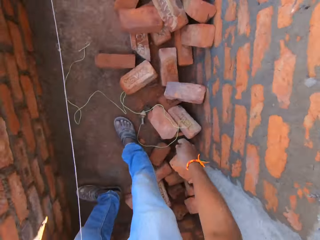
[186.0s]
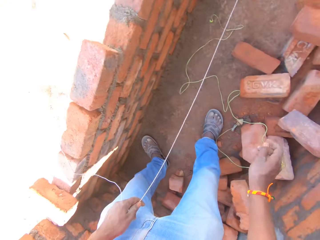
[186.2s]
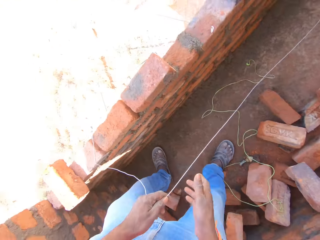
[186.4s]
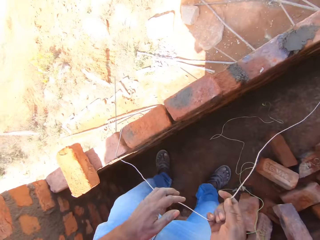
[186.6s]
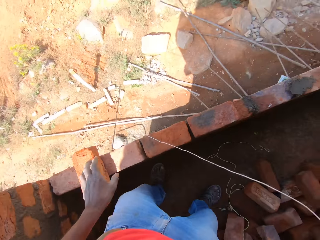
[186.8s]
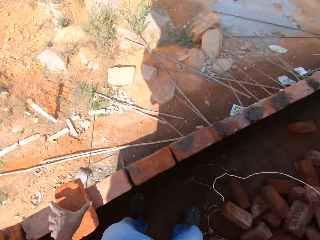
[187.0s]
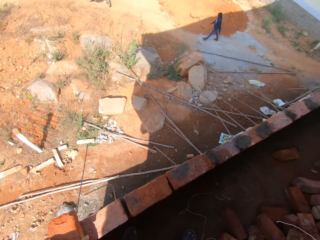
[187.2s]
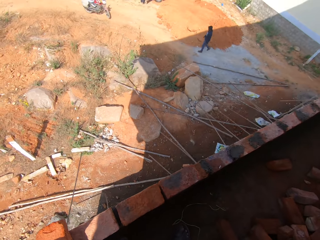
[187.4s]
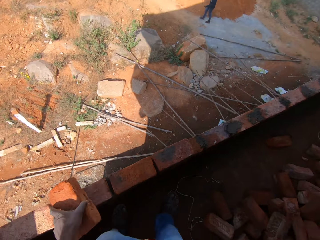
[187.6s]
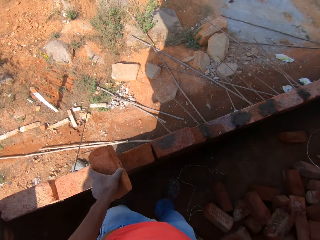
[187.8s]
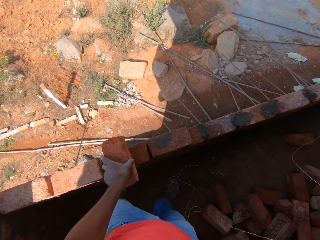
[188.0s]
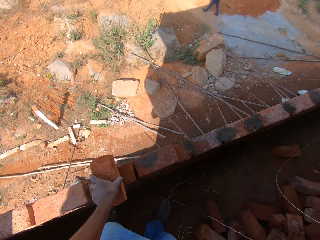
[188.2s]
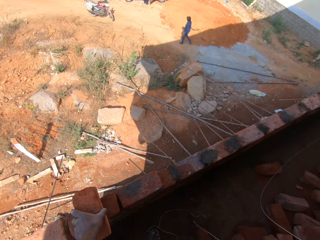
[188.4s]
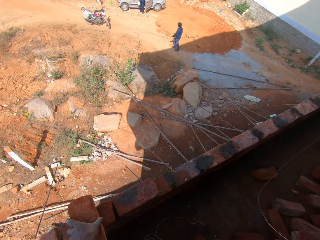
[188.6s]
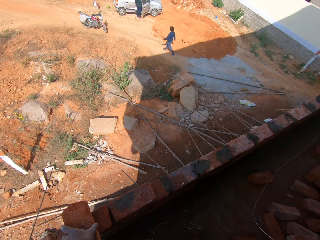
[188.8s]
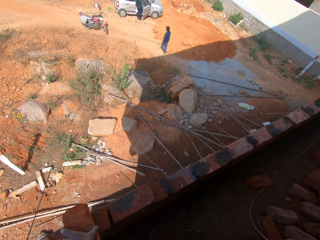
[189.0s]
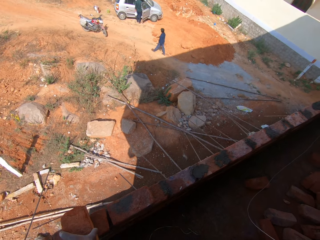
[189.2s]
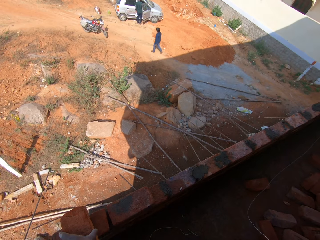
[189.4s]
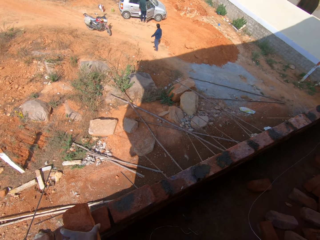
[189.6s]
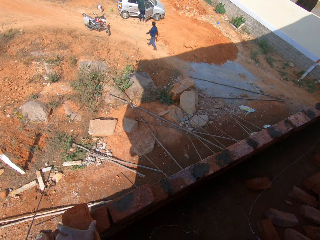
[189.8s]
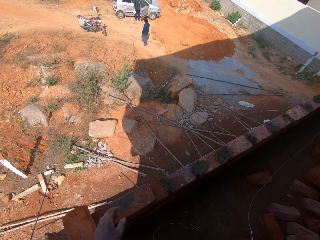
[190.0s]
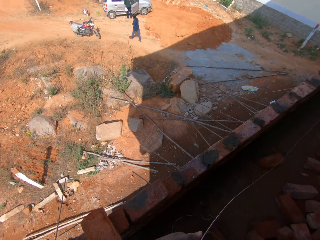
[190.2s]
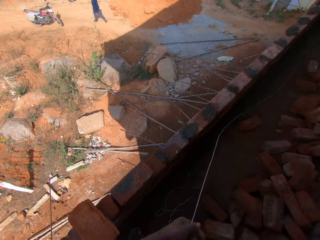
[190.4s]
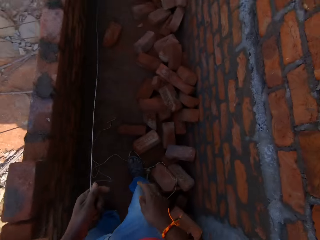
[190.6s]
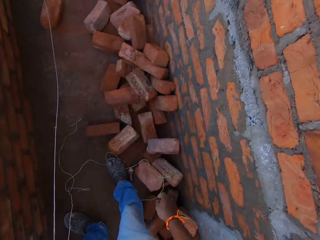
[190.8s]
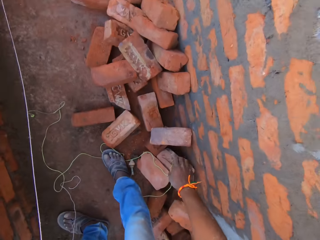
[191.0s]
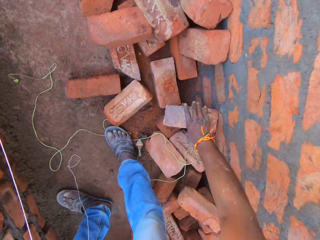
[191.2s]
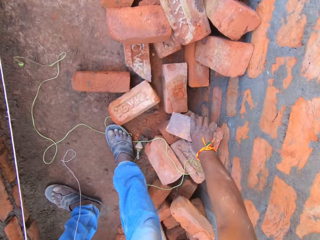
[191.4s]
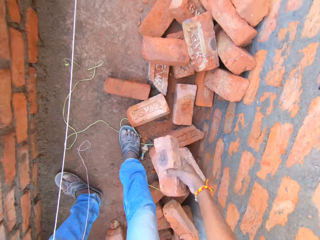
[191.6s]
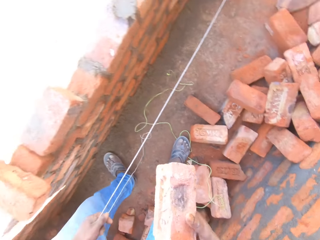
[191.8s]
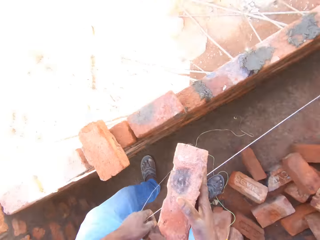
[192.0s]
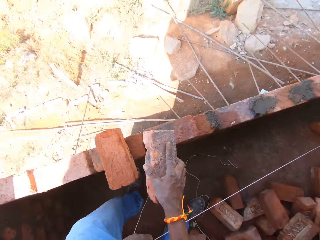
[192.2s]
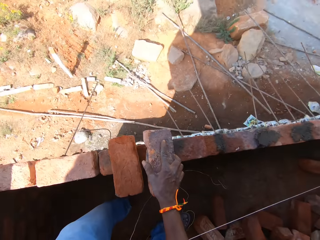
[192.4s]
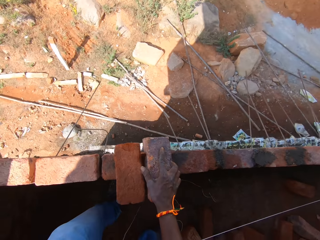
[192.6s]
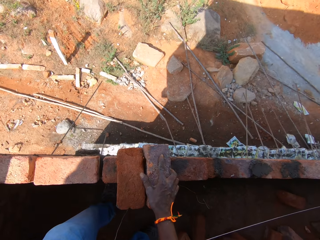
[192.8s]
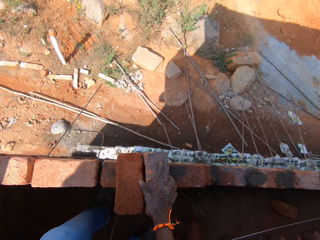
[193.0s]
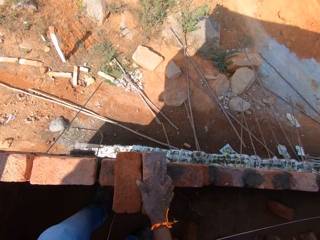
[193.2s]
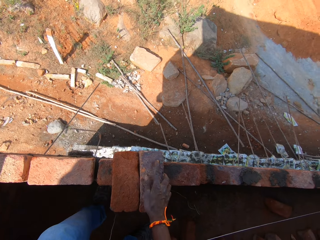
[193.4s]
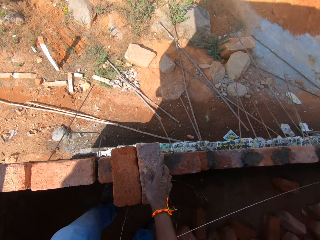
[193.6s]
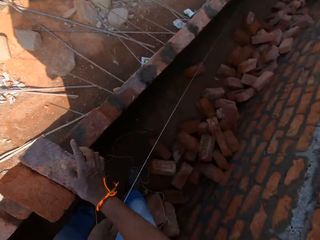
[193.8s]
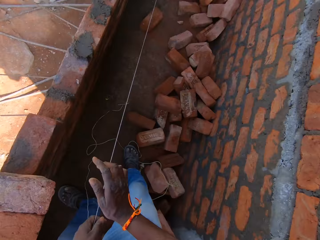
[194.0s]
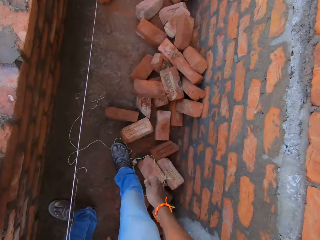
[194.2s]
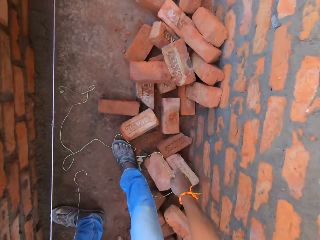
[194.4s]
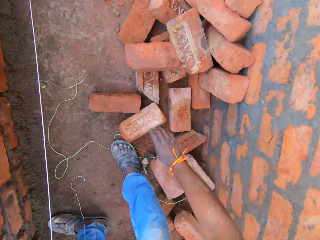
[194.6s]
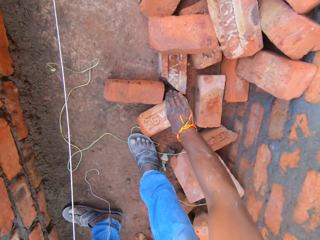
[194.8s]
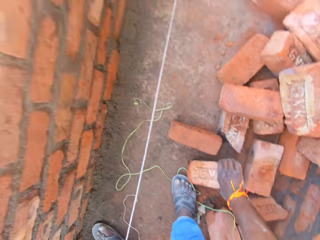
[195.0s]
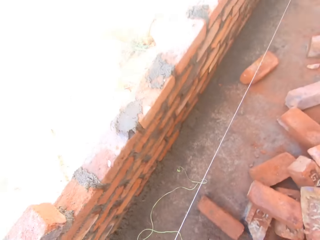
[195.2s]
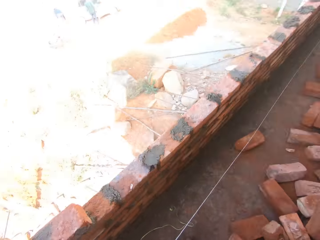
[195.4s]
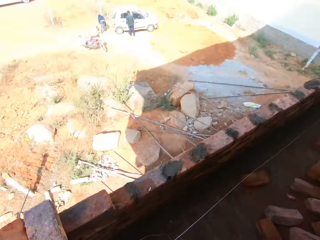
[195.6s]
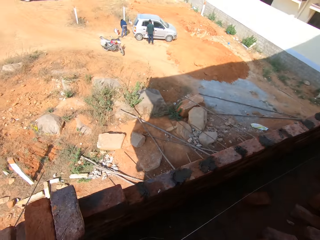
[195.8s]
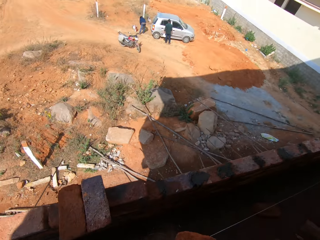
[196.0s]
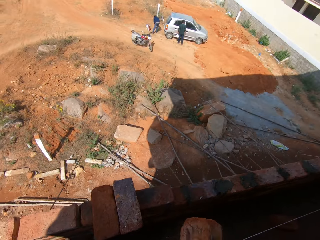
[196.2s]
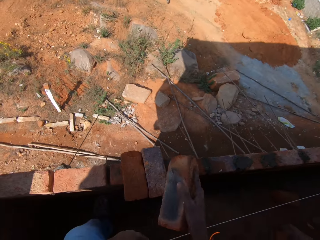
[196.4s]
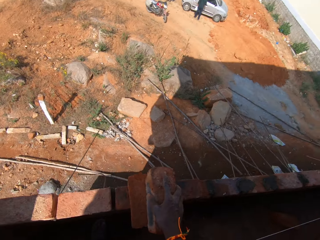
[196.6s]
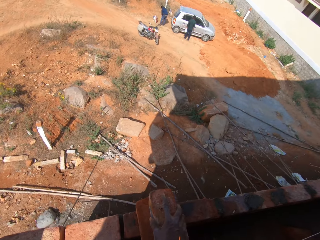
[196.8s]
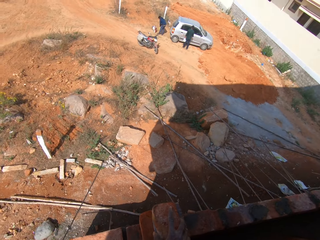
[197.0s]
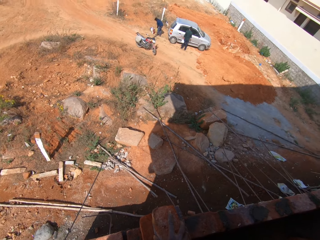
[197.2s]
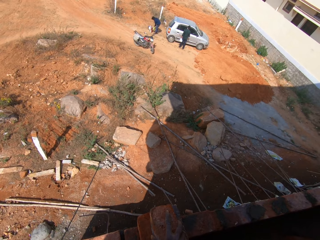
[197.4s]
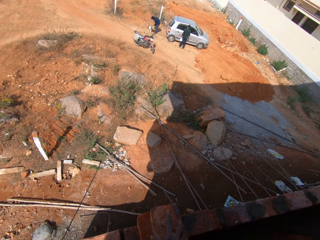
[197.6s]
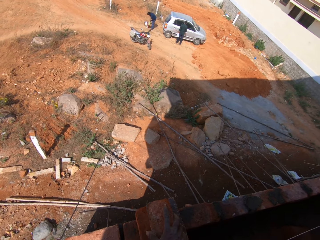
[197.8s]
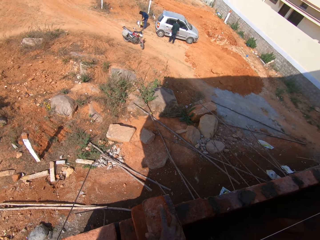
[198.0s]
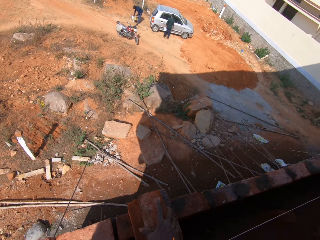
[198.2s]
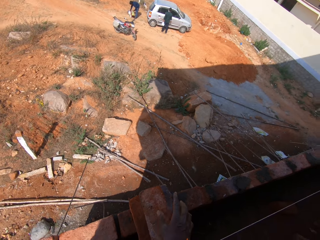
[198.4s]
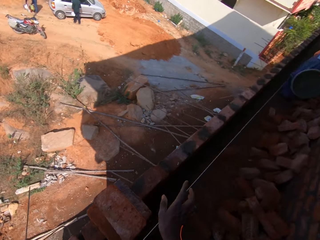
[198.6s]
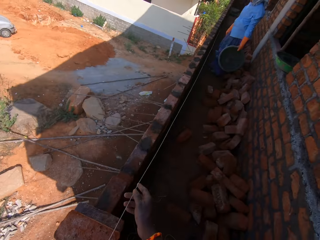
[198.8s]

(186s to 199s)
The camera wearer drops the string. They move the brick. They pick a brick. They put the brick on the other bricks on the wall. They pick a brick. They put the brick on the other bricks.

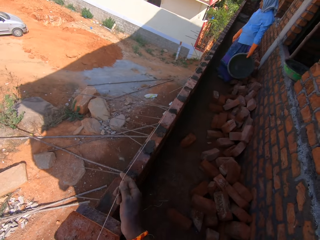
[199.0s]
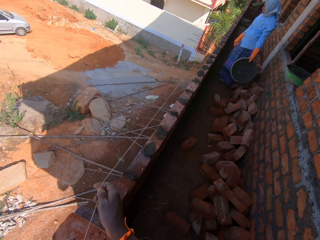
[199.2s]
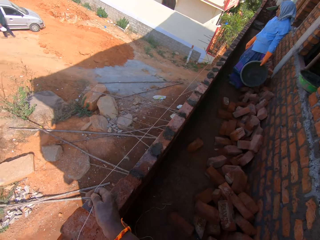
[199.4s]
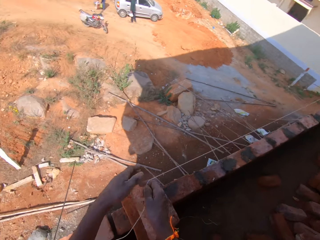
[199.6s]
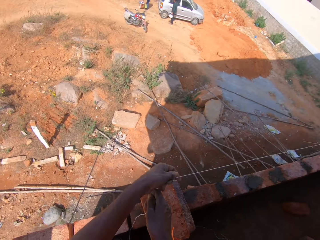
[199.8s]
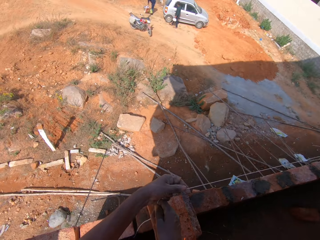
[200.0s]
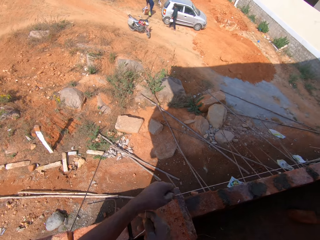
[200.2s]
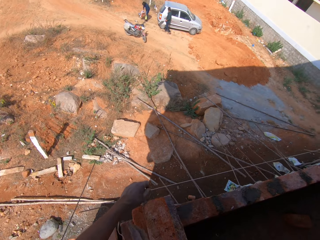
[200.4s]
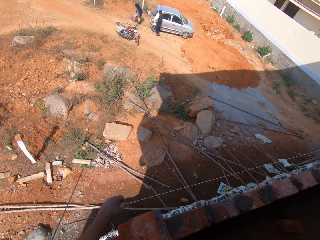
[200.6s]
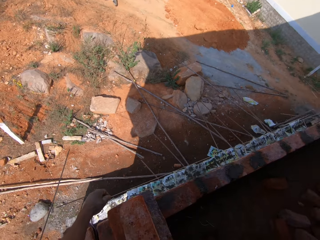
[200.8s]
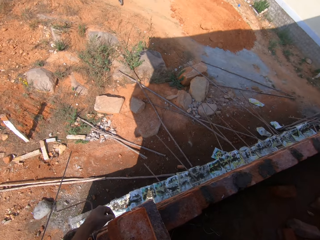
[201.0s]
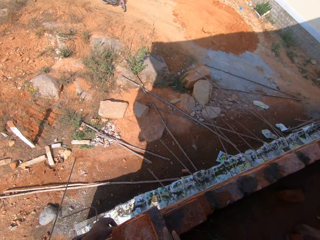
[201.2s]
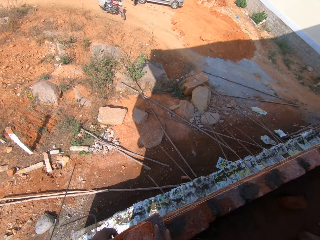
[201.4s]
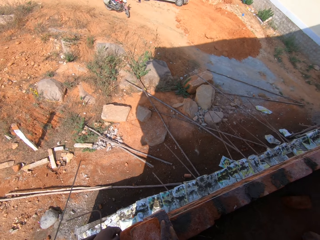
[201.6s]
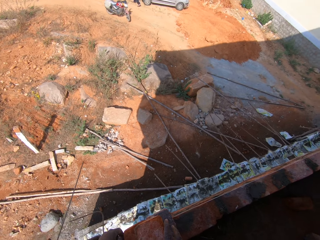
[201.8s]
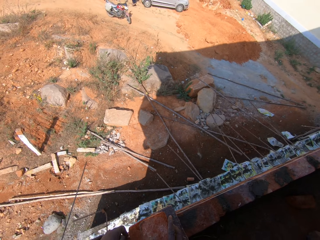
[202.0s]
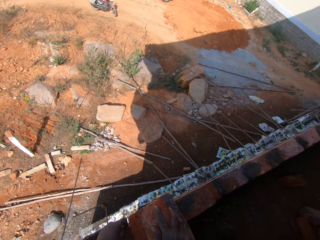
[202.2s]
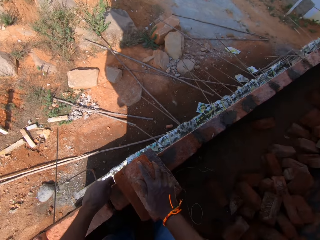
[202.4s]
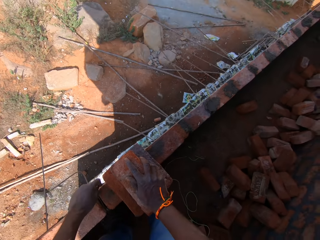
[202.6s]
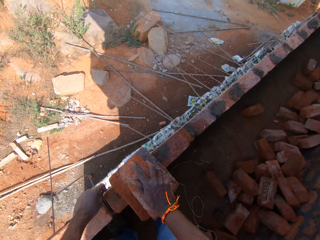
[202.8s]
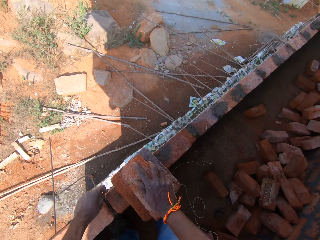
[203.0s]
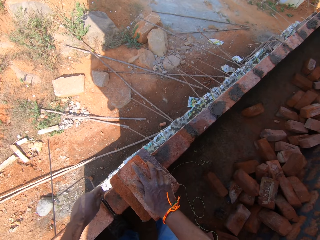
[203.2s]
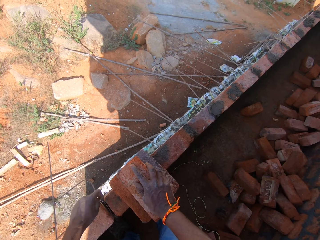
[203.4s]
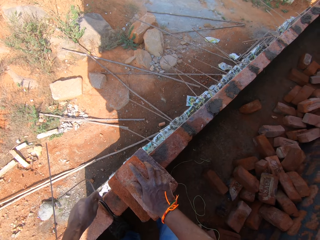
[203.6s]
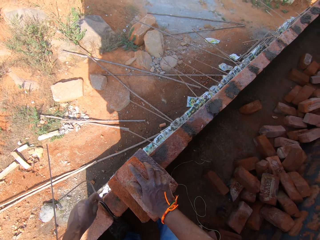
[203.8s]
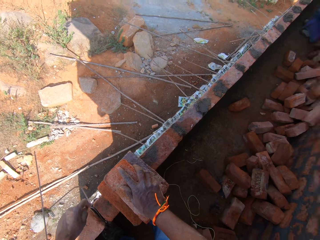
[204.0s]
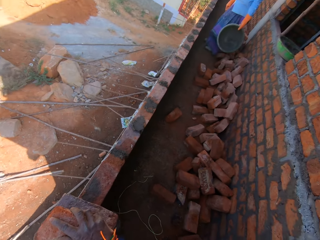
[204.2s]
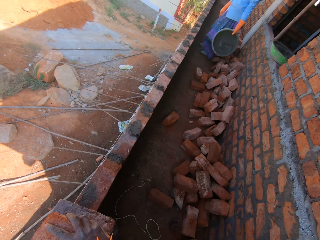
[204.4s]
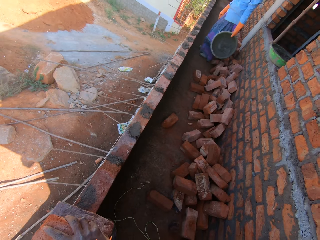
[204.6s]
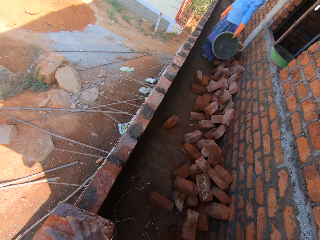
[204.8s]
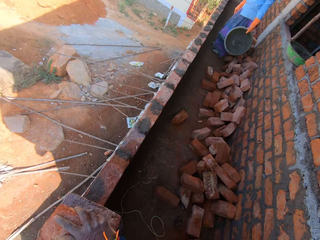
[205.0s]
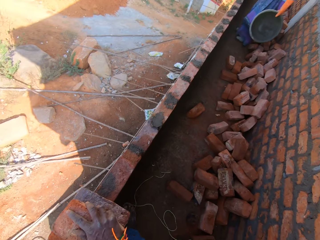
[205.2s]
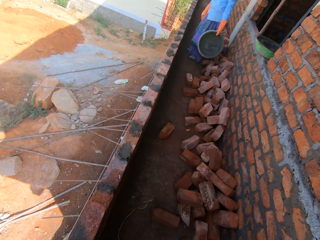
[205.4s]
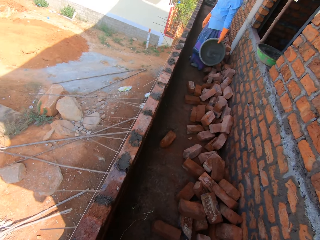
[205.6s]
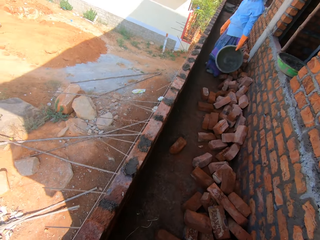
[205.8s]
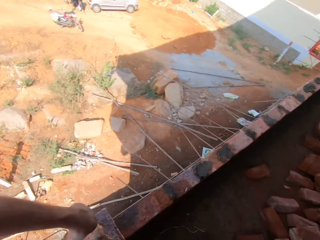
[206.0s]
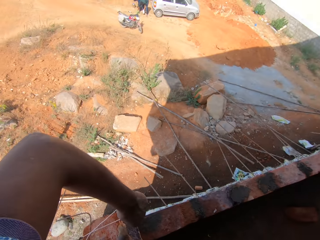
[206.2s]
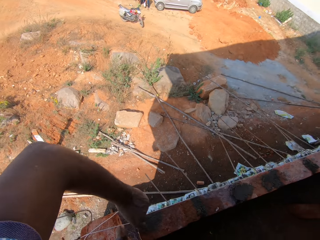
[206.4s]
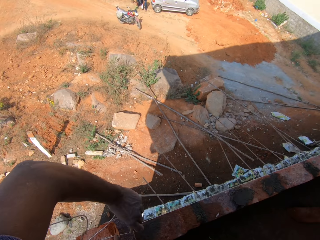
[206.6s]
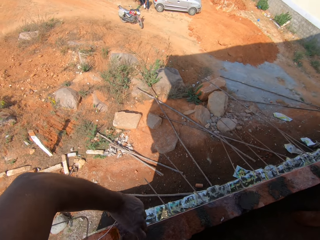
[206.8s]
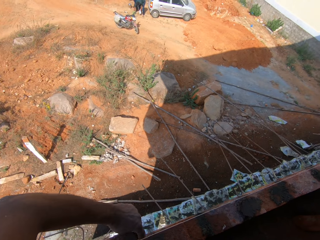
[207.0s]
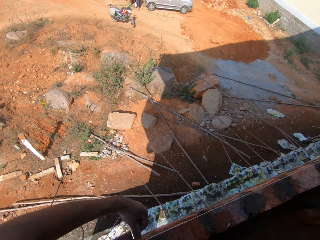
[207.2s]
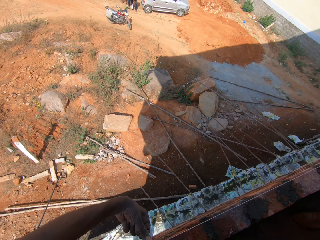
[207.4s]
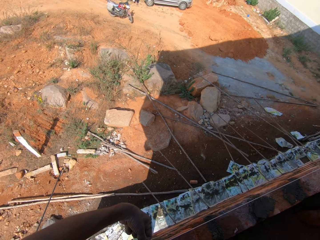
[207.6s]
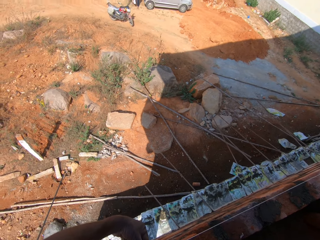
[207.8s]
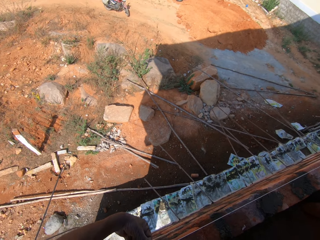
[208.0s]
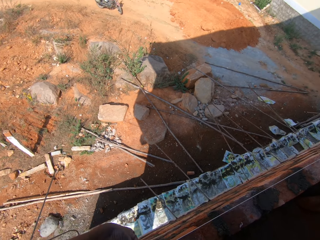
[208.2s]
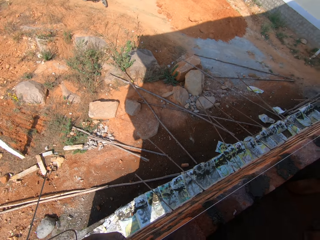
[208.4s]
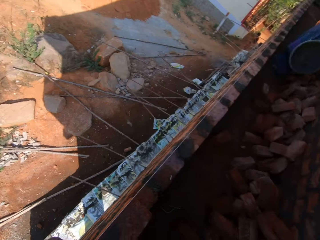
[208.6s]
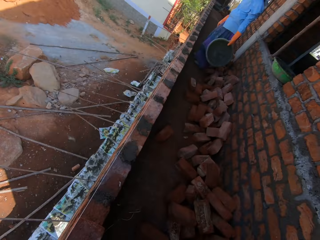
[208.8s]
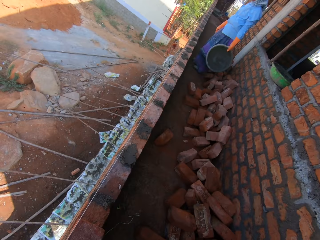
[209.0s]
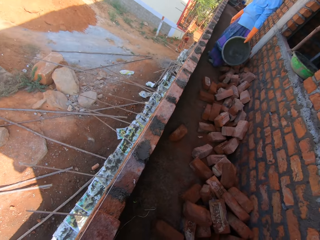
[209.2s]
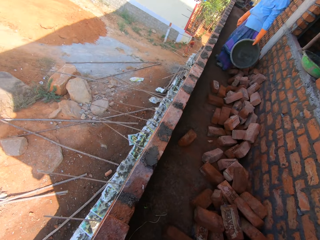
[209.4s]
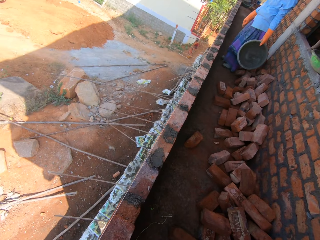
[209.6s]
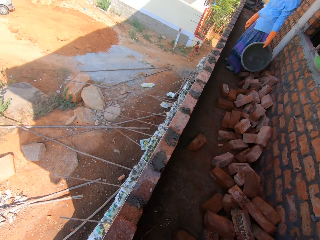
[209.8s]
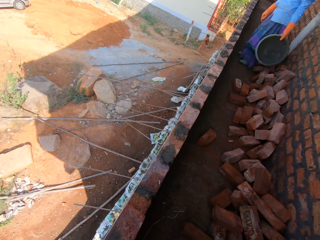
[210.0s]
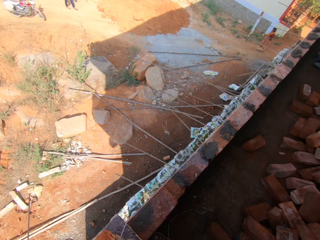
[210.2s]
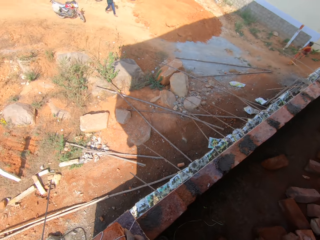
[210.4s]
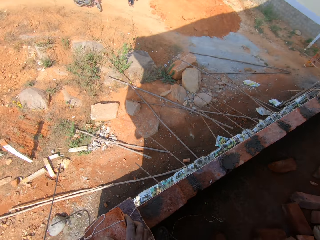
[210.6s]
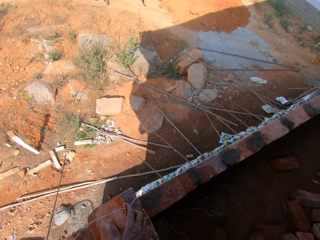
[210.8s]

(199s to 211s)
The camera wearer pulls the string. They tie the string on the bricks.
